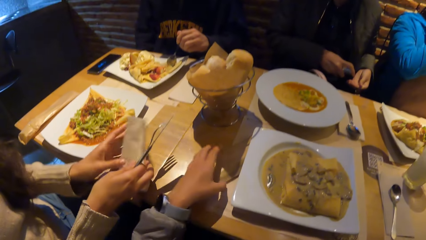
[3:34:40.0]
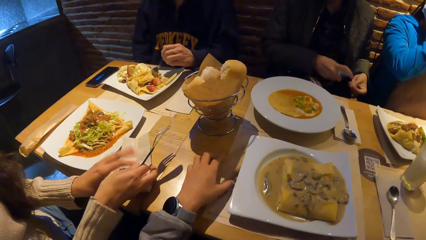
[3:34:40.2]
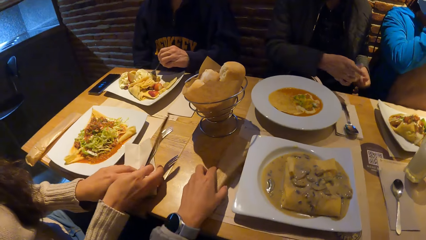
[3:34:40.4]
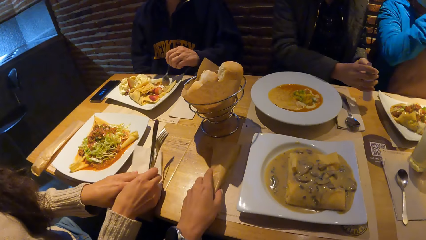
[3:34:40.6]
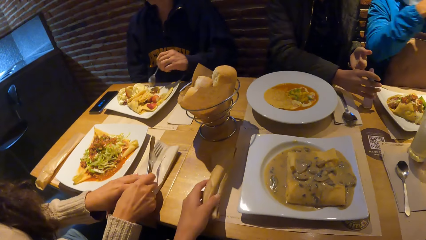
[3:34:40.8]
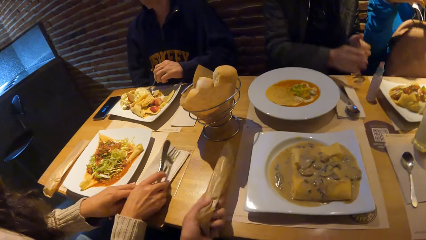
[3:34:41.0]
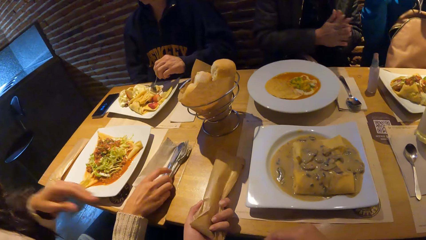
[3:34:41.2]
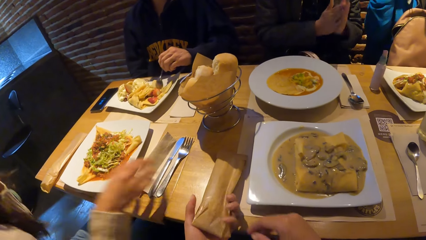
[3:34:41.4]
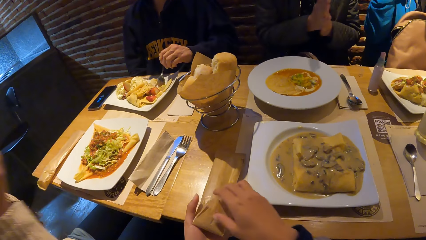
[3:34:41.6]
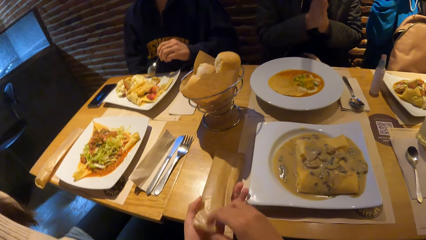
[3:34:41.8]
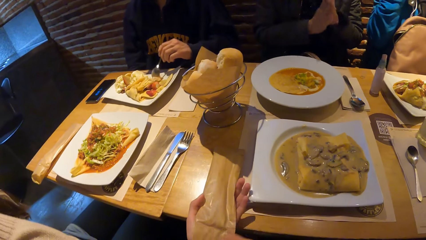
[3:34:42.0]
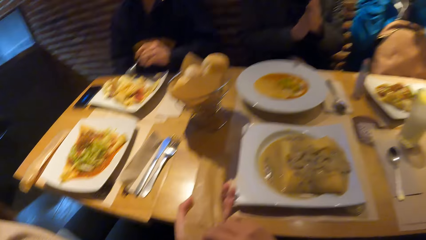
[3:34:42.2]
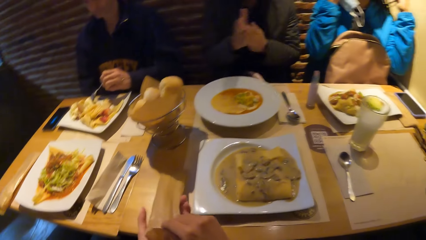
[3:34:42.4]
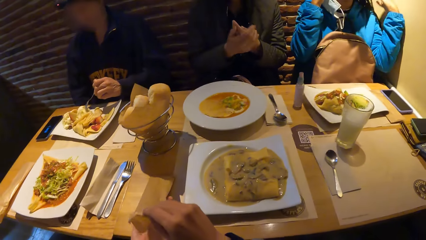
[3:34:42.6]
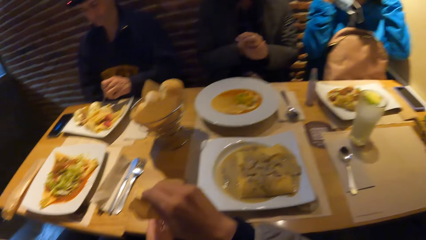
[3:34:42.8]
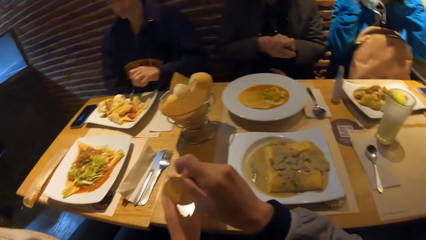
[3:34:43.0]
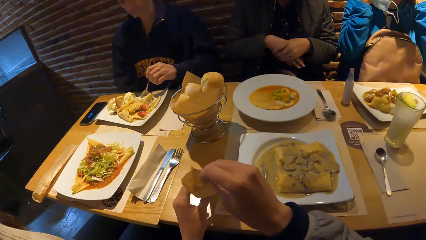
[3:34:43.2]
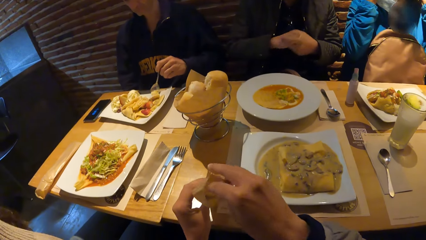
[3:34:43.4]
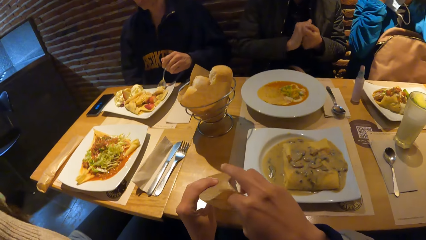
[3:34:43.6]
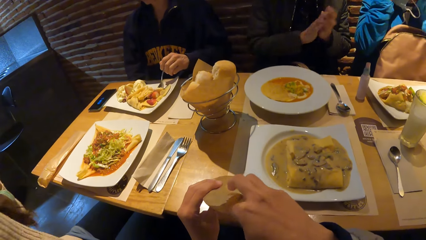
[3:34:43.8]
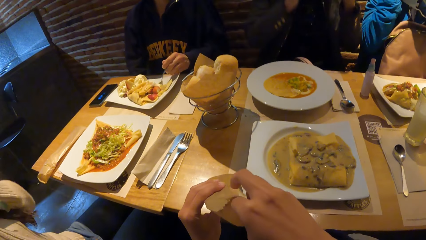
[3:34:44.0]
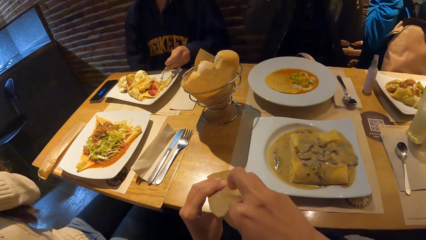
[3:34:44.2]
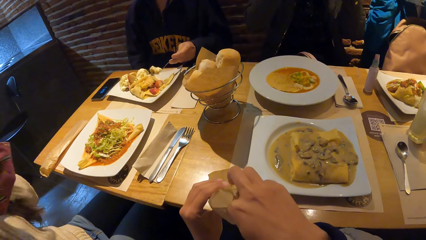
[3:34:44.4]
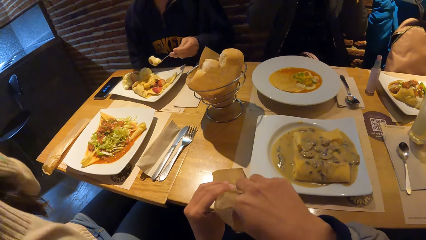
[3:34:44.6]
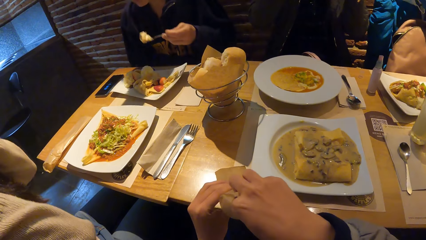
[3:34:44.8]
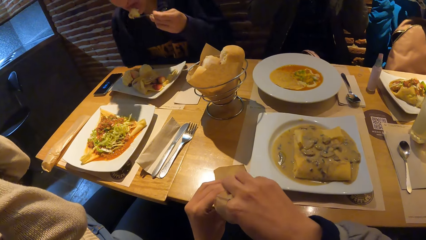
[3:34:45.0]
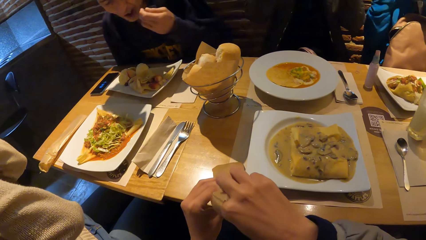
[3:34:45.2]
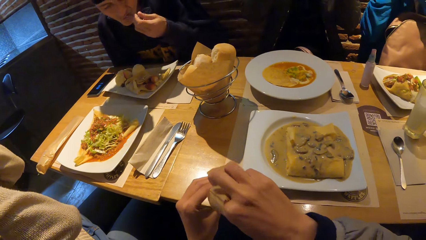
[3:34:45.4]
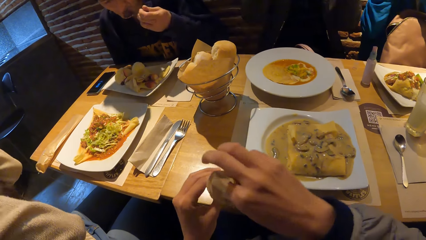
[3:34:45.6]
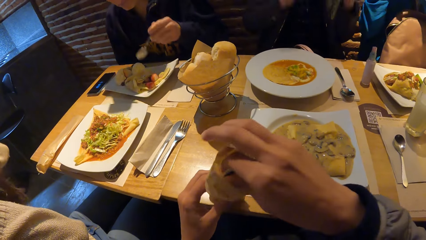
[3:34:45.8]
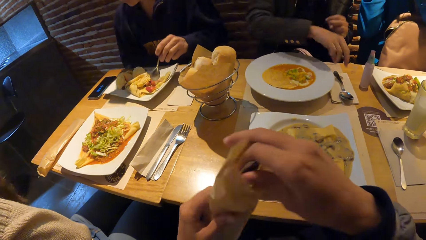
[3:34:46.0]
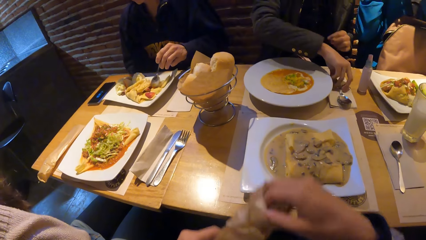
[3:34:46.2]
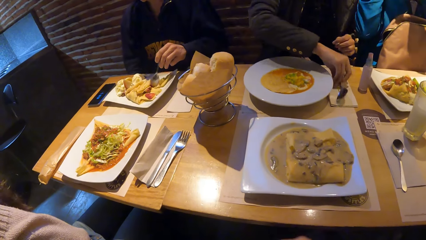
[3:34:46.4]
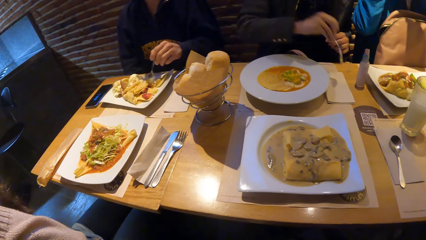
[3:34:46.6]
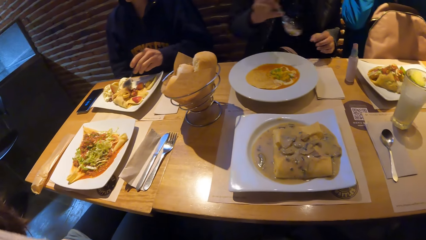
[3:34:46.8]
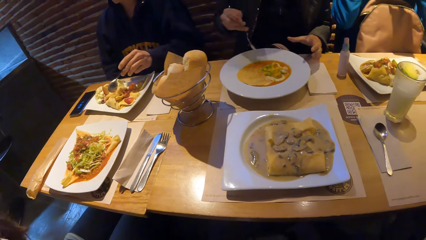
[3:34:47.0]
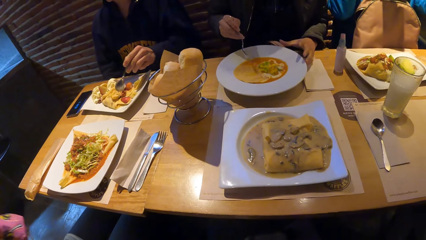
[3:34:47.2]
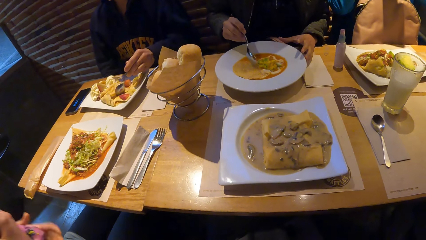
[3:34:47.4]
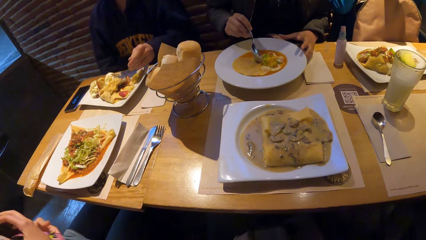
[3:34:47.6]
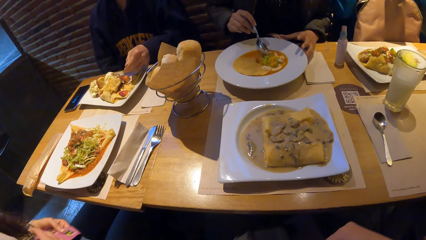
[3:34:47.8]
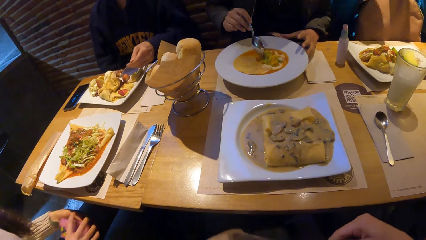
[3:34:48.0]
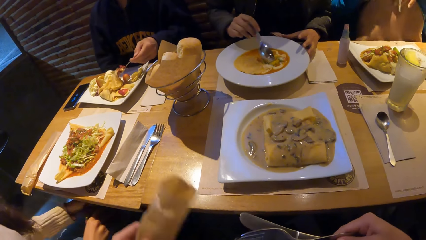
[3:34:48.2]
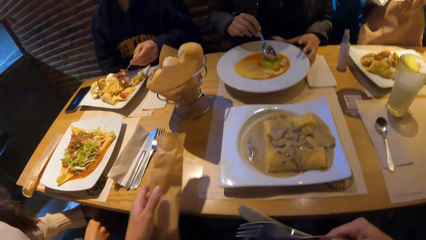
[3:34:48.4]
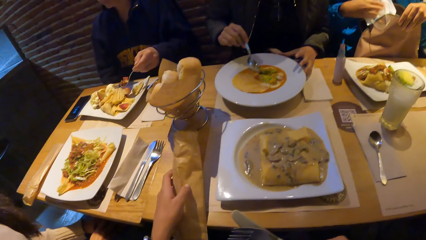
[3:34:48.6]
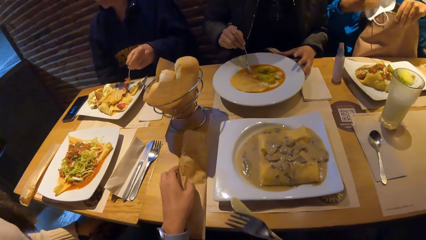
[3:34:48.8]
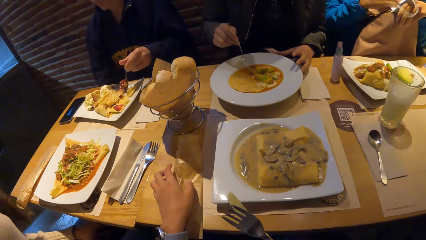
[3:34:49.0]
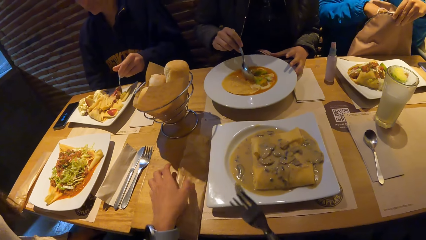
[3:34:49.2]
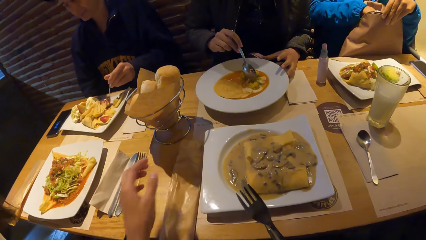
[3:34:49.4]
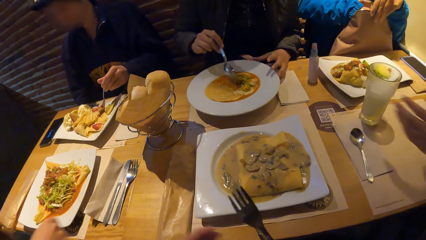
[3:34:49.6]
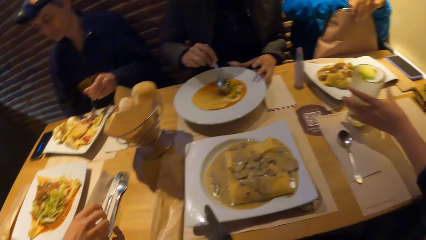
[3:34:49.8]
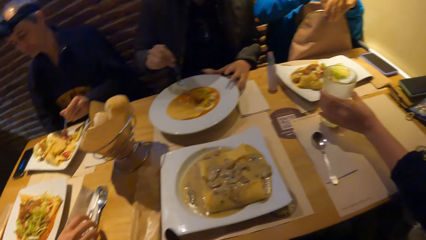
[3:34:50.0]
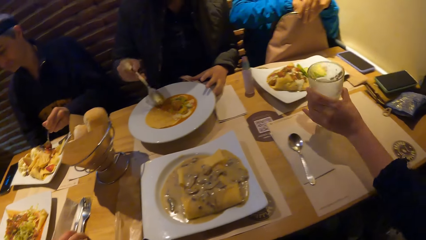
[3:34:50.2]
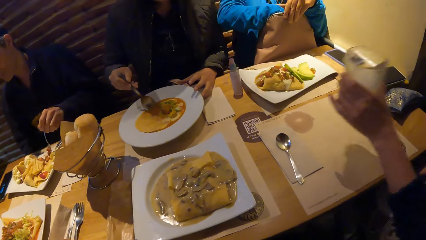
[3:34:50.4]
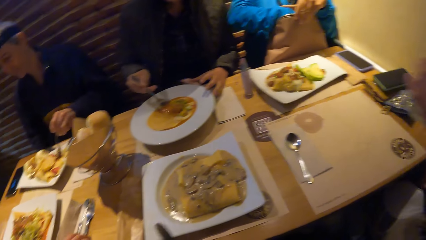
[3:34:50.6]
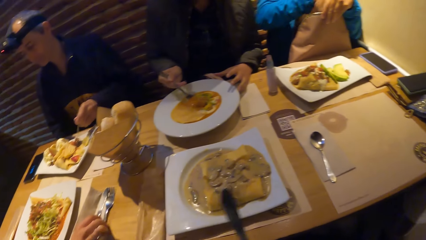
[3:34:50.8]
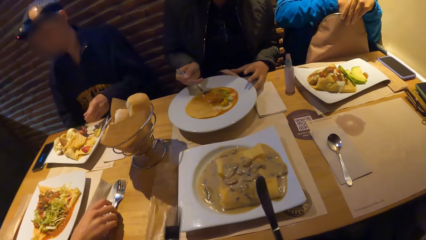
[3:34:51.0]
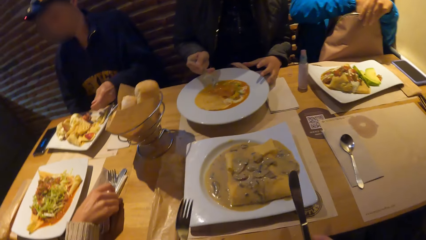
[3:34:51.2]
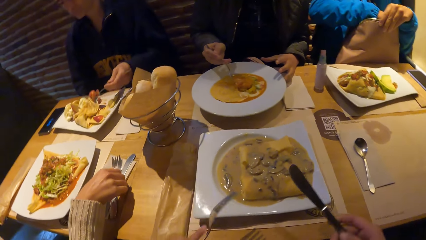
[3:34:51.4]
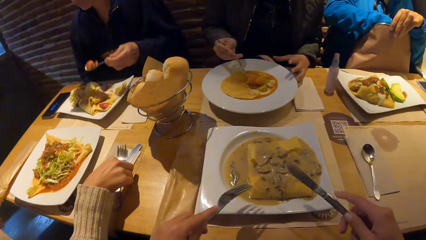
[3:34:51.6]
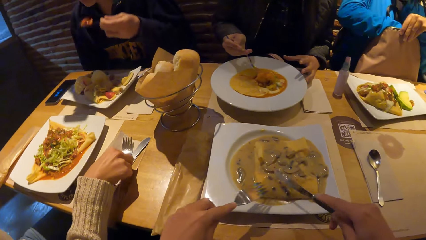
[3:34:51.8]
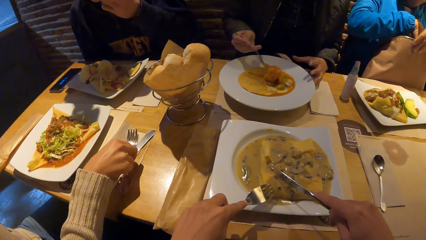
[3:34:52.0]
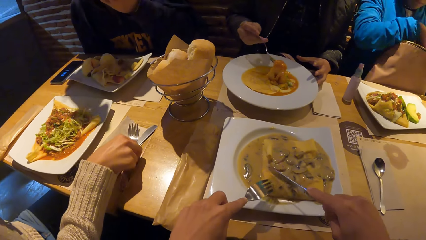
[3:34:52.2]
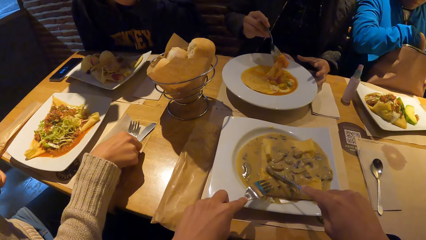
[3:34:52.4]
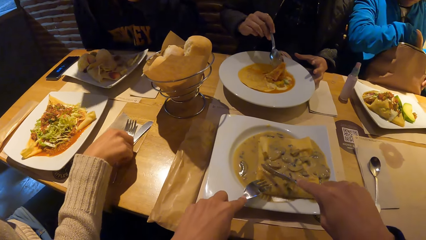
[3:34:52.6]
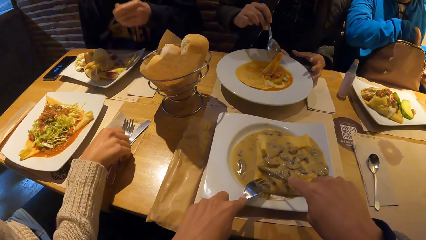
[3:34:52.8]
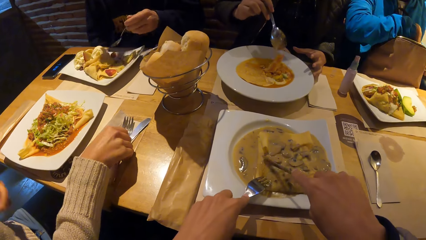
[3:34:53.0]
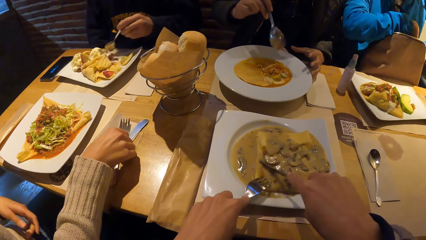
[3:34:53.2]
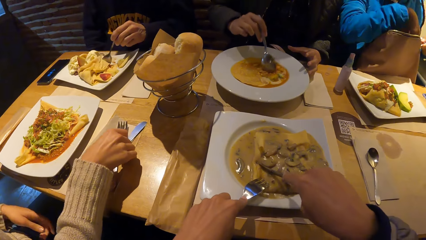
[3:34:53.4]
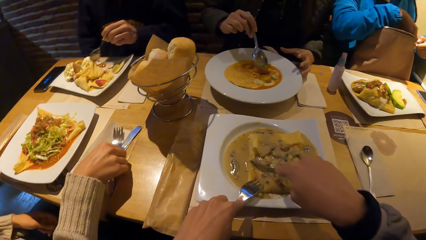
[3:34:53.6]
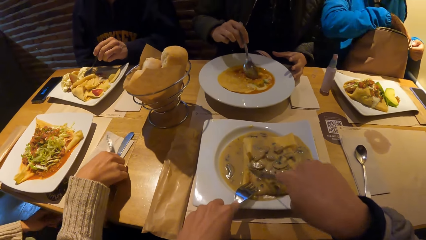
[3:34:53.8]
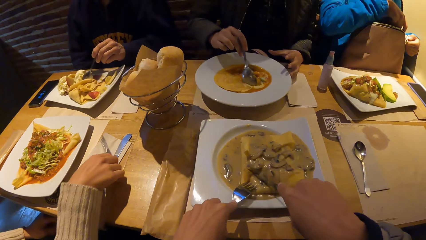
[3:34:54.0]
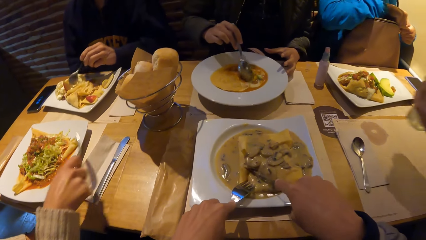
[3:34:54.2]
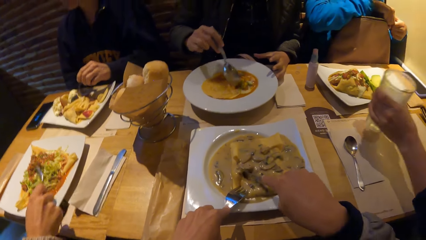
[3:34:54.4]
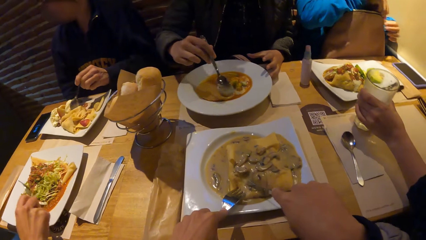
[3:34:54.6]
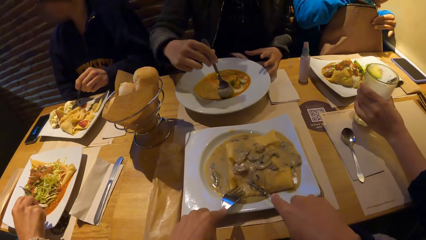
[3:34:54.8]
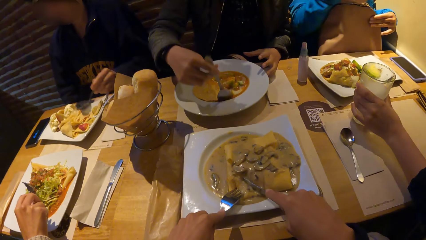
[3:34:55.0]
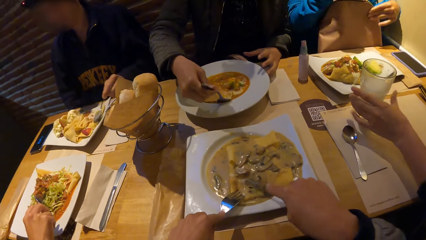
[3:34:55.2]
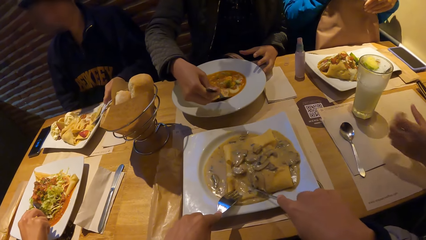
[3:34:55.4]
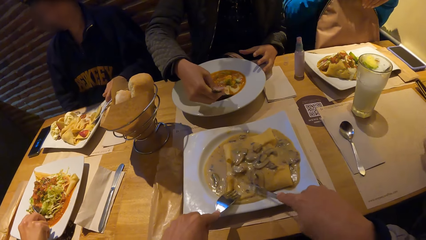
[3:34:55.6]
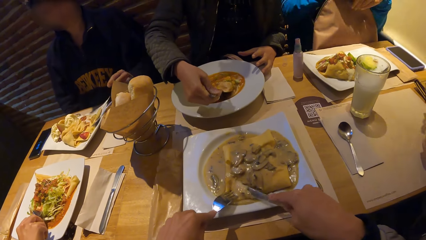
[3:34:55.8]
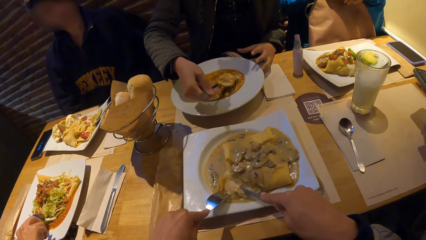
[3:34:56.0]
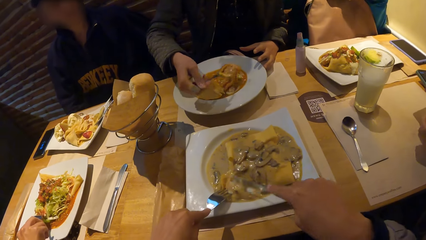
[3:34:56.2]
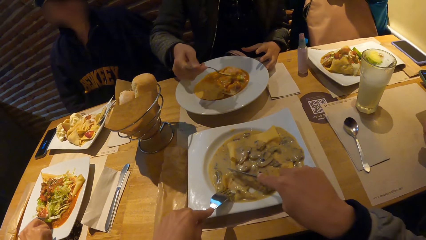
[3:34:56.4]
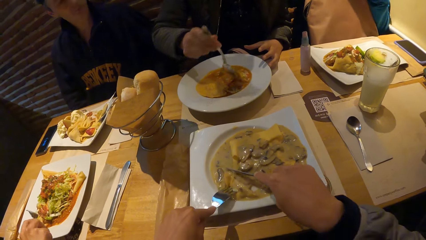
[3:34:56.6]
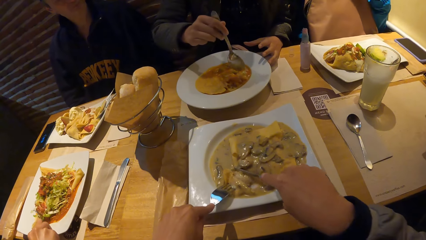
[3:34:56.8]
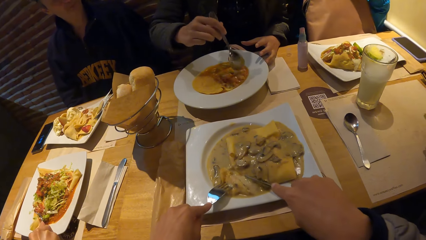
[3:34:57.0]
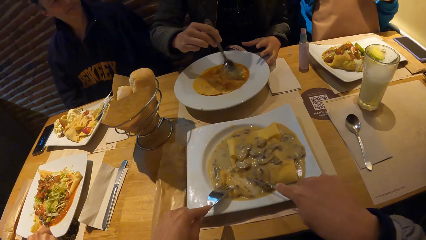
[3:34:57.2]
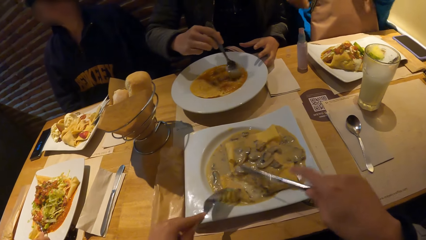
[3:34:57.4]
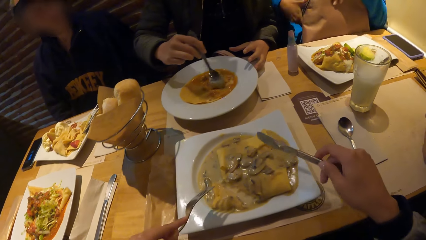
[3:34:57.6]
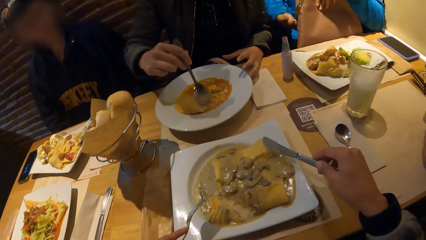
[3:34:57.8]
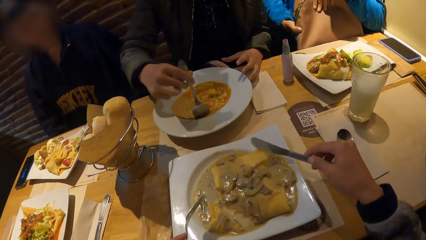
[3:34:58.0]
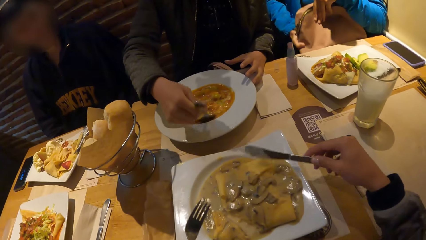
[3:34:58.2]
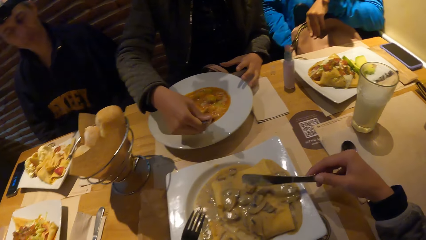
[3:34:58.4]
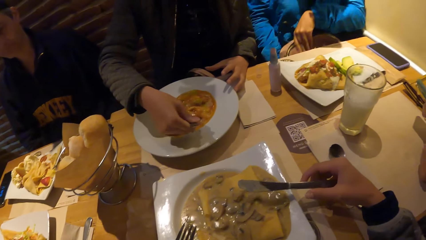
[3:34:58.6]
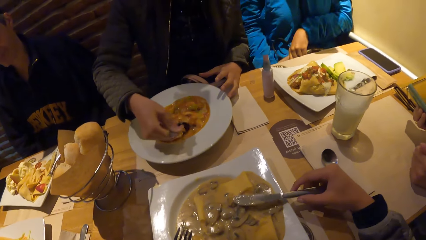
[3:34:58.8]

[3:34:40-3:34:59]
A woman drops the cutleries in her hand on the table. The camera wearer removes cutleries from a pack with his hand. A man puts the food in his mouth with the spoon in his left hand. Another woman picks up a spoon with her right hand from the table and mixes the food in the plate with the spoon in her hand. A third woman puts a mask in her right hand inside her bag. A fourth woman carries the juice from the table with her left hand. The camera wearer uses a fork and a knife to eat food with colleagues. The man puts the food in his mouth with the spoon in his left hand. The first woman picks up a fork with her right hand from the table. The fourth woman drops the cup of juice in her hand on the table.
